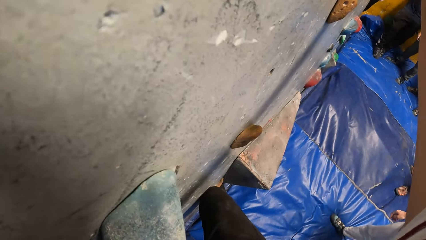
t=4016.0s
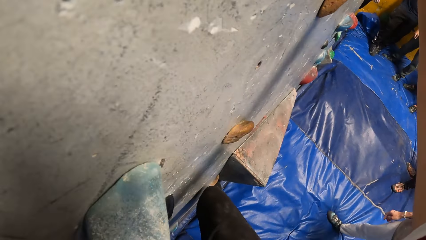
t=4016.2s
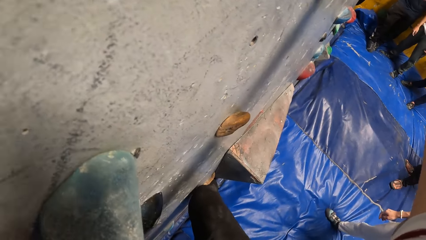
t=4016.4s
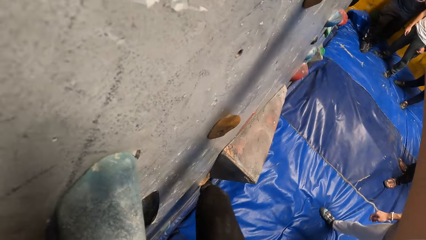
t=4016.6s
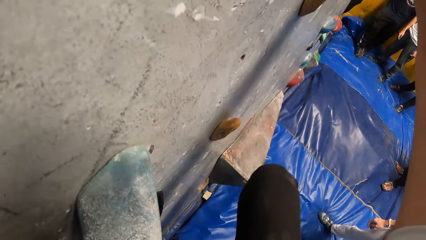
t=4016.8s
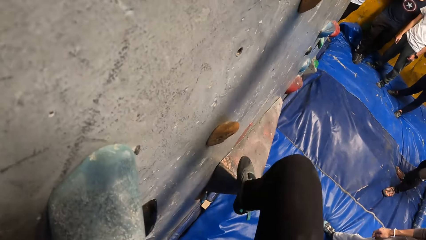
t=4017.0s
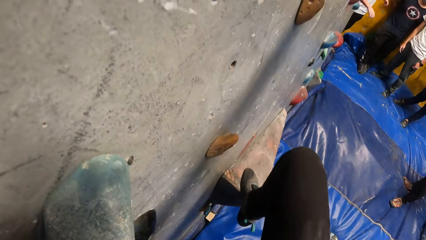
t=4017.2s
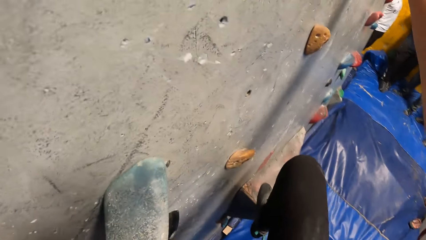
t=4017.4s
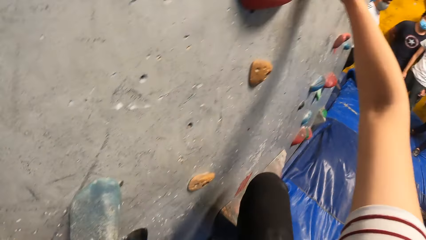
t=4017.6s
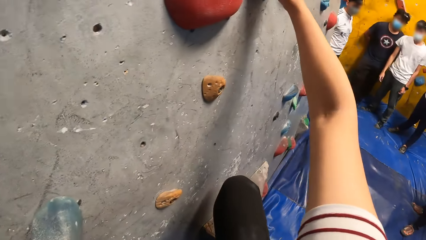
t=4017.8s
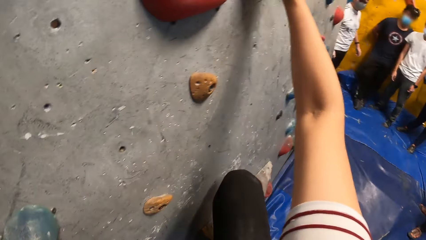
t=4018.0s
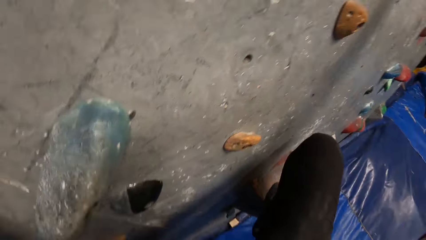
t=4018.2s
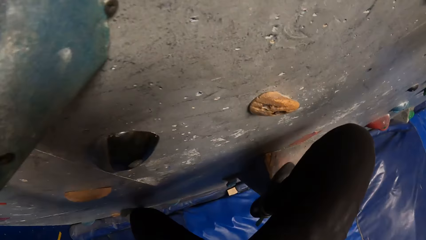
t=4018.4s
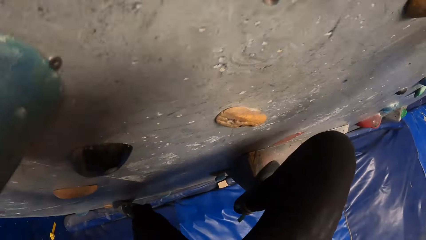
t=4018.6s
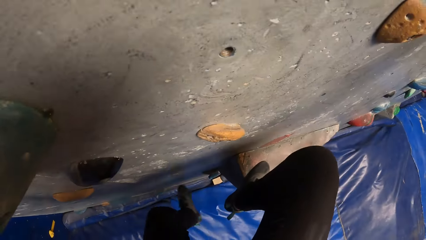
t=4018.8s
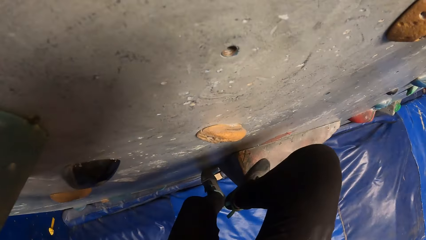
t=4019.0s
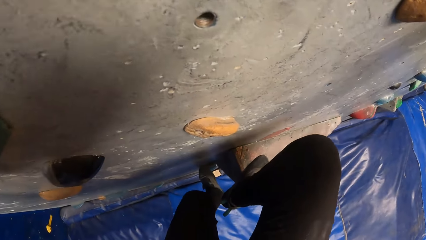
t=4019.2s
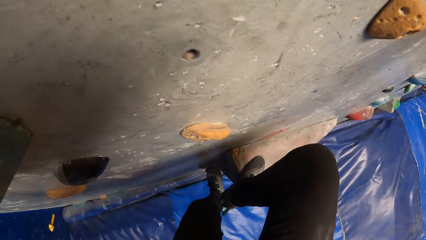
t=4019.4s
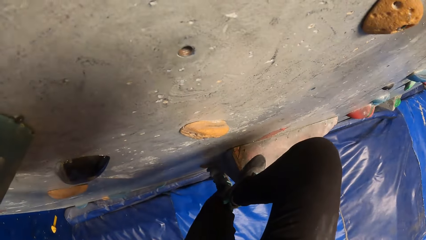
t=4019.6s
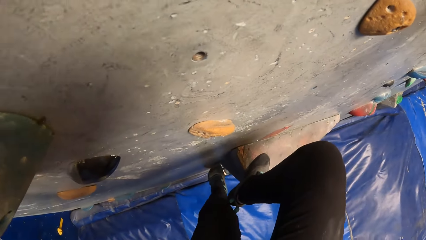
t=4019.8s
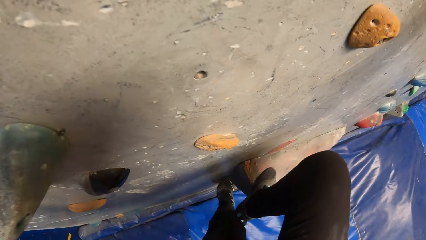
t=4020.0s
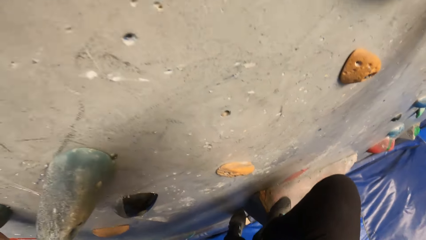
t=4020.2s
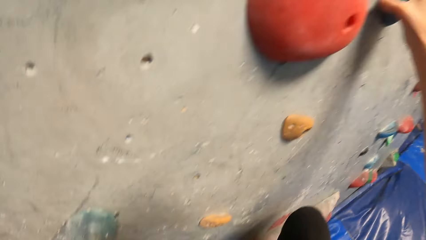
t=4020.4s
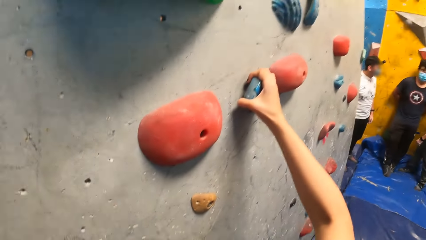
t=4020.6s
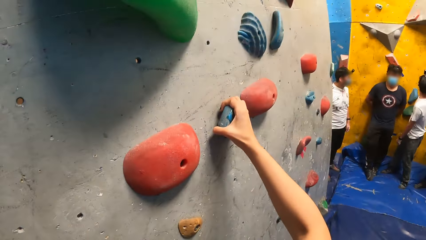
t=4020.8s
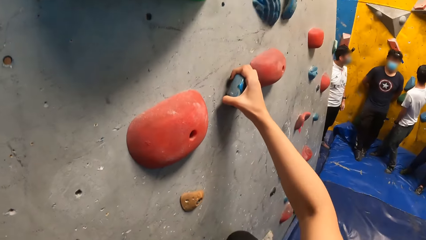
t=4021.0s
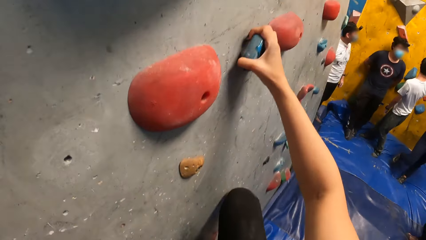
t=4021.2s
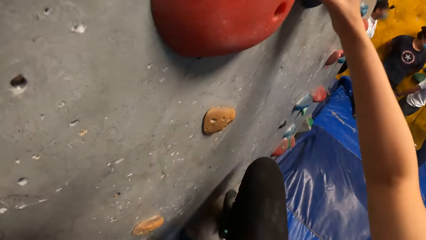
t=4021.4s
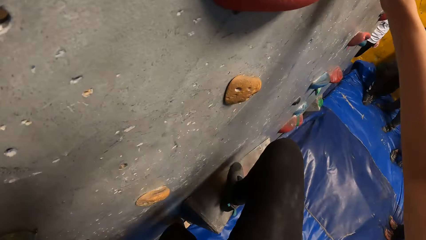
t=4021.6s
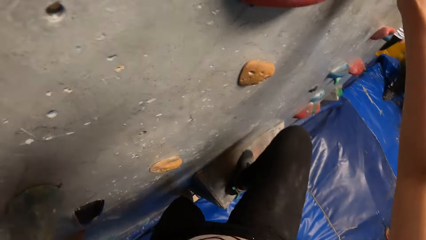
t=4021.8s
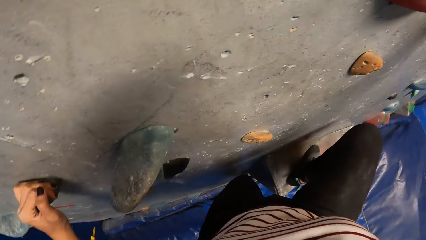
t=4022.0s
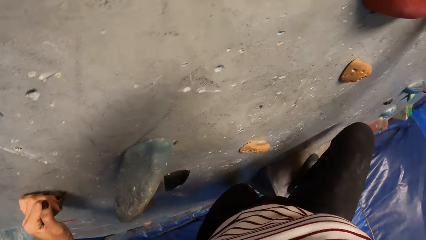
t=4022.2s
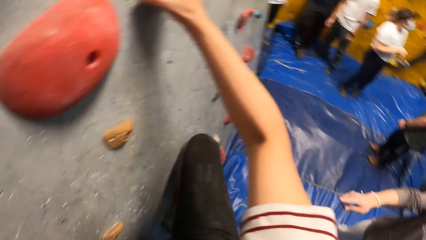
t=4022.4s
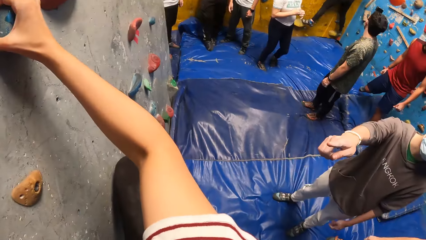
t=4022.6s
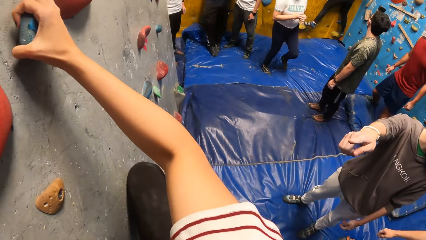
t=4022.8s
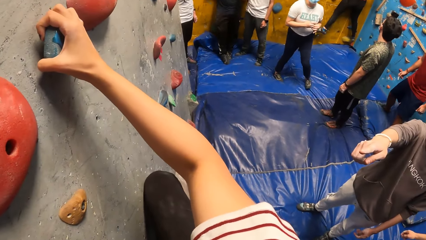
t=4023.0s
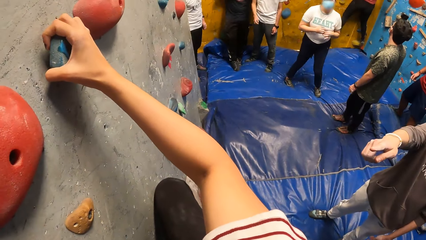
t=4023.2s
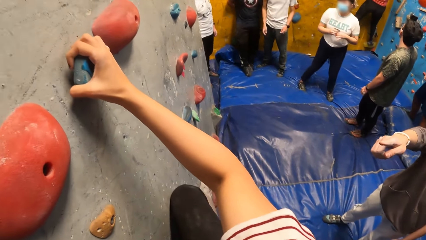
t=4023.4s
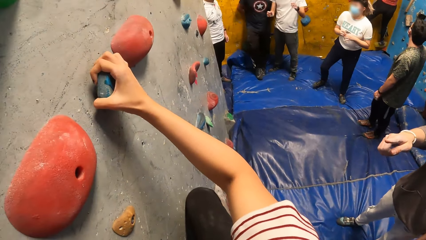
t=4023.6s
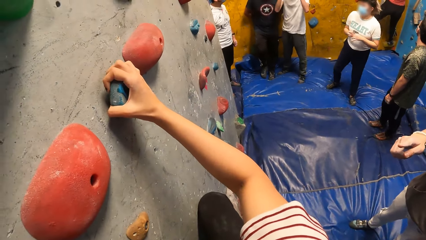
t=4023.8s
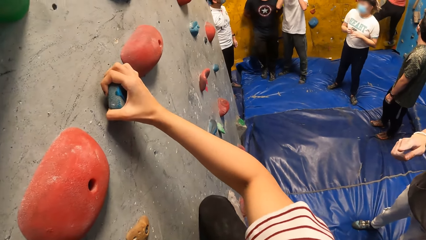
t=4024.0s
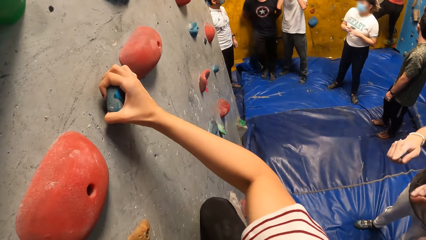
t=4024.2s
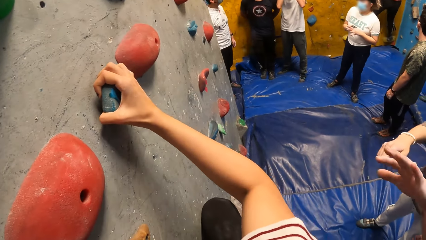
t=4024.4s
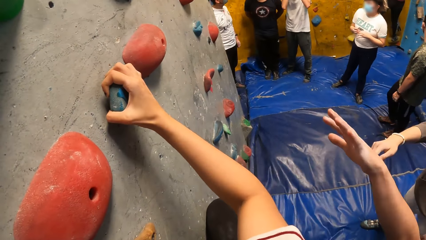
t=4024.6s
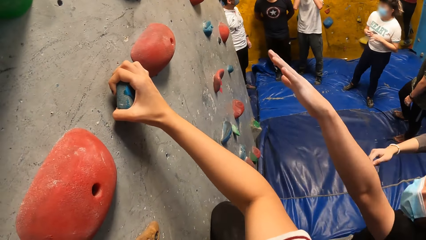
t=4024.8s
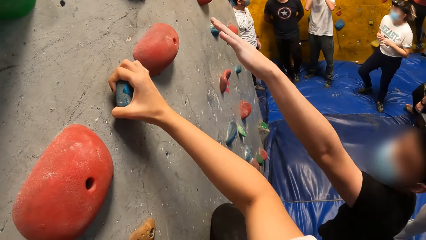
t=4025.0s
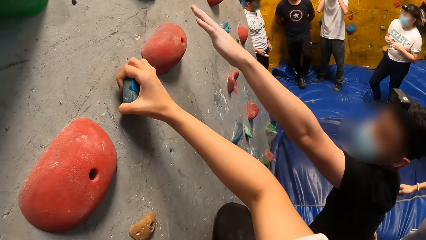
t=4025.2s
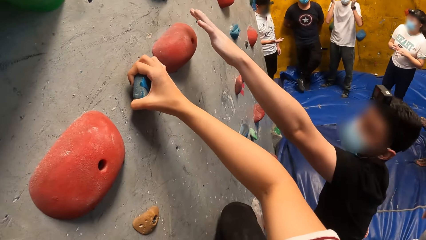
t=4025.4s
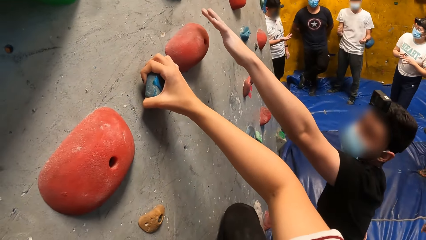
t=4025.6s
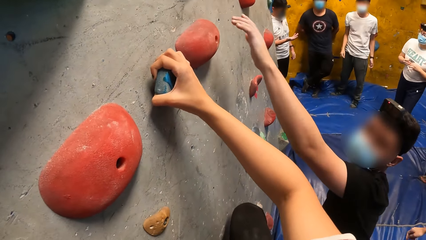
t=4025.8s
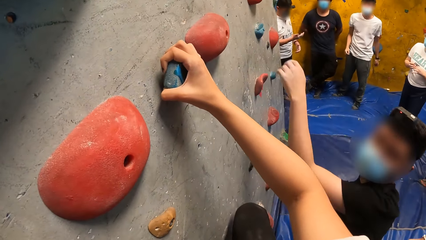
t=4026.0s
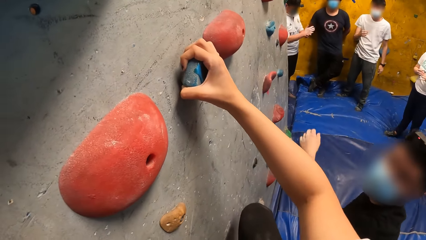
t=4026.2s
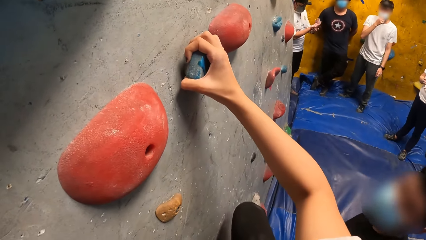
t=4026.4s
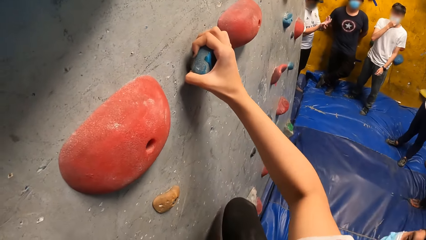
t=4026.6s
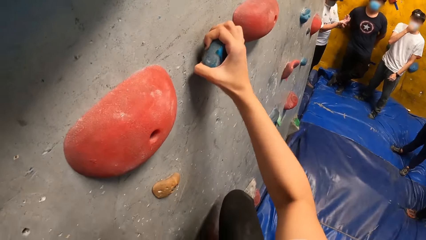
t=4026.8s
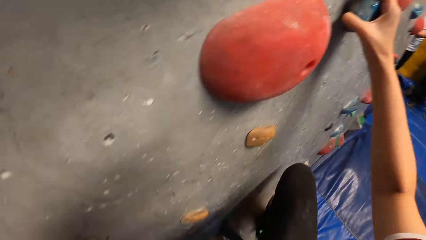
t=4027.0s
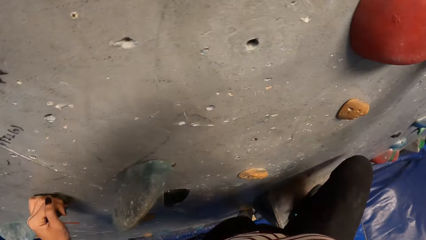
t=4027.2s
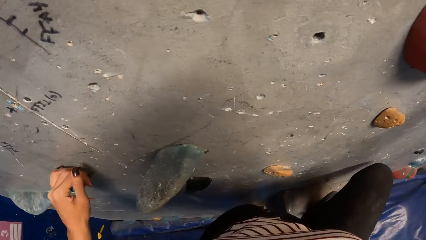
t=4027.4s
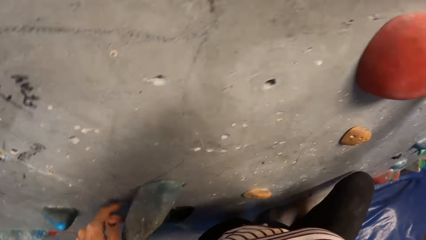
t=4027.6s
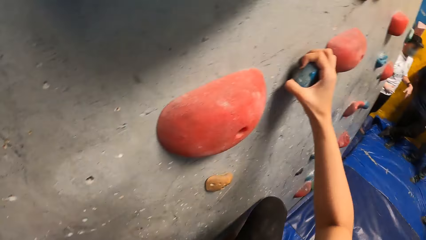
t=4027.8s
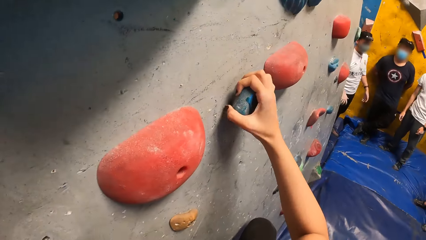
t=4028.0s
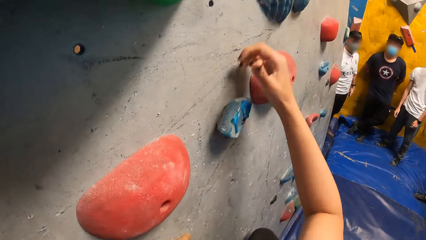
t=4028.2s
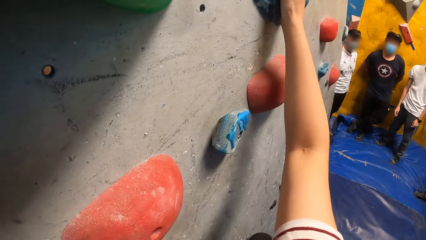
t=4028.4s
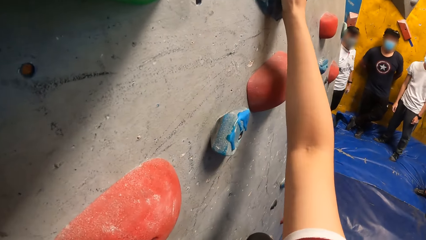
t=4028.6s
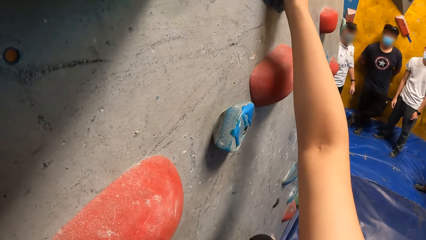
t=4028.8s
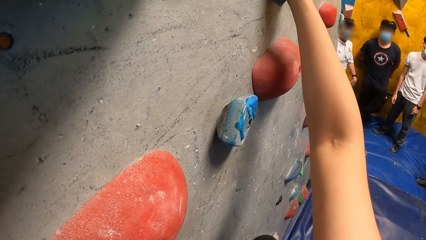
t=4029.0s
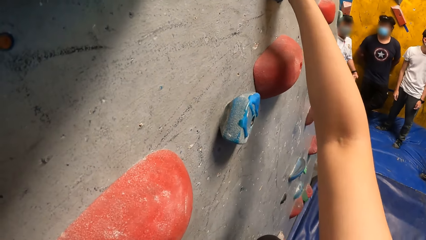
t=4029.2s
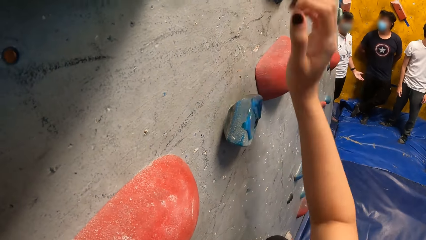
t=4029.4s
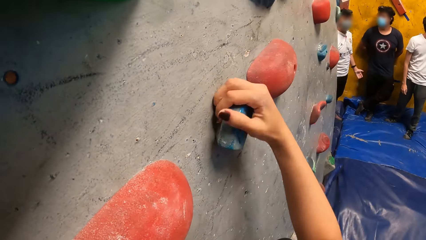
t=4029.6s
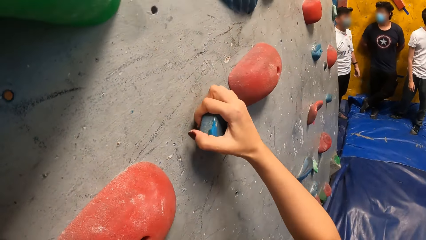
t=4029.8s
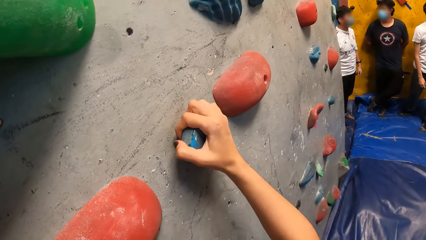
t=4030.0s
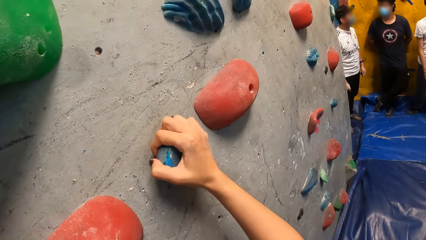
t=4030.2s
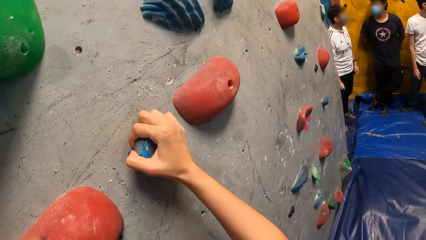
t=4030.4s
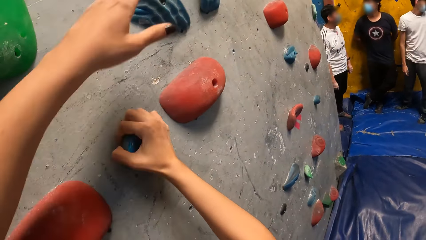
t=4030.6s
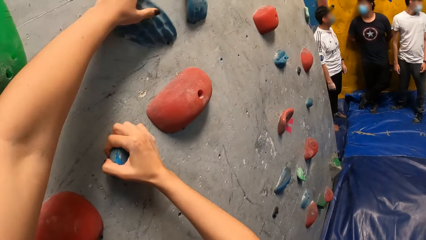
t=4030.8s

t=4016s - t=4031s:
The camera wearer climbs the wall with her hands. She looks around the boulder. The man talks to the camera wearer.
